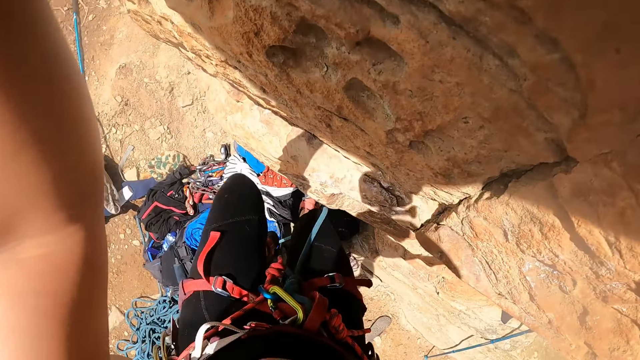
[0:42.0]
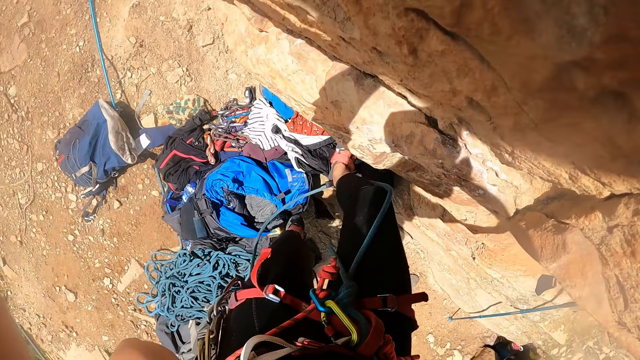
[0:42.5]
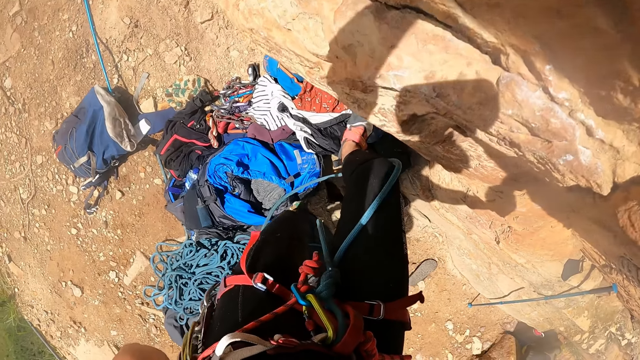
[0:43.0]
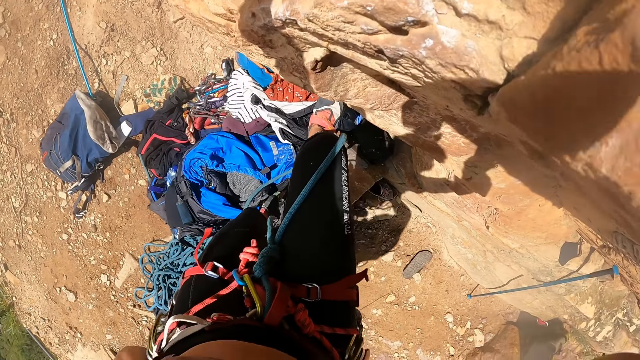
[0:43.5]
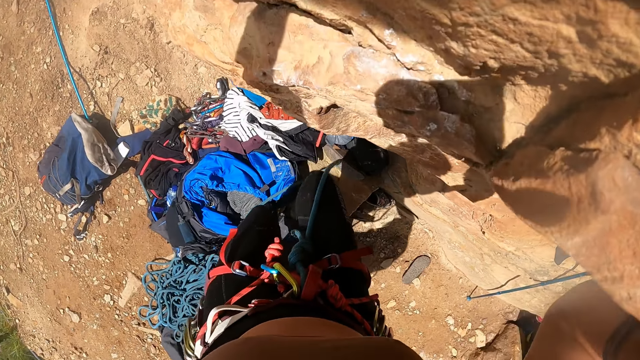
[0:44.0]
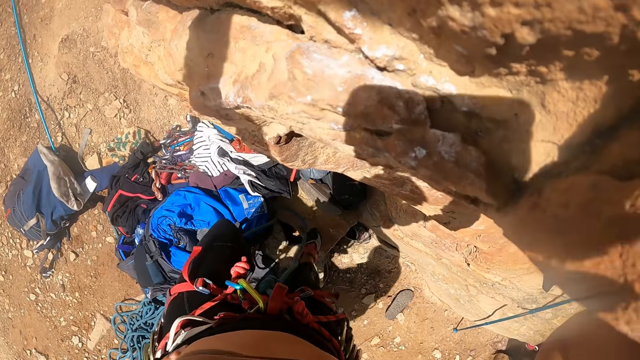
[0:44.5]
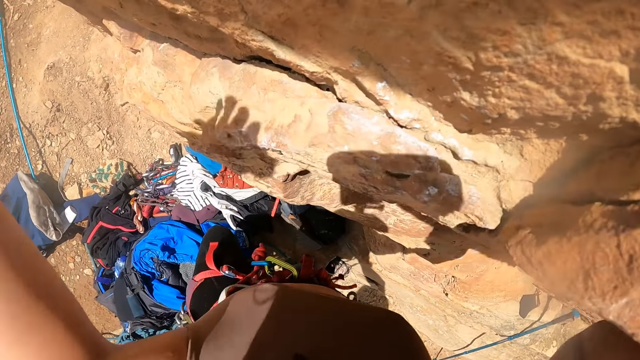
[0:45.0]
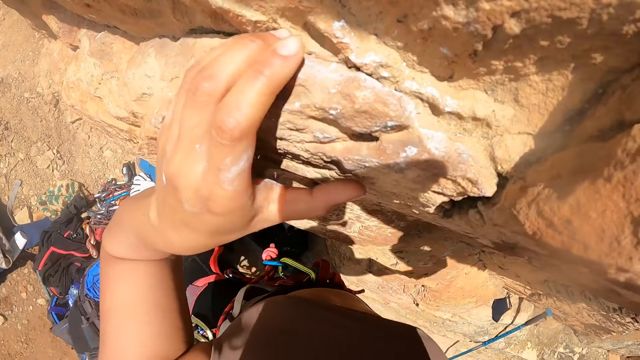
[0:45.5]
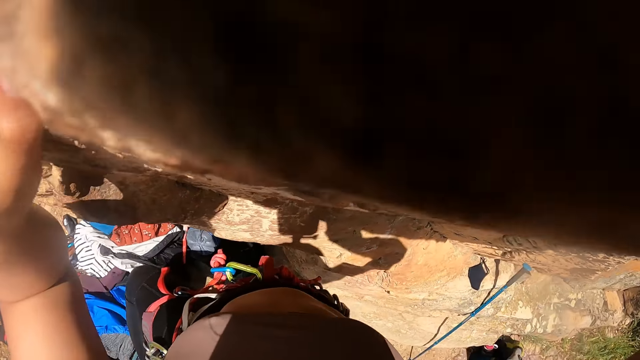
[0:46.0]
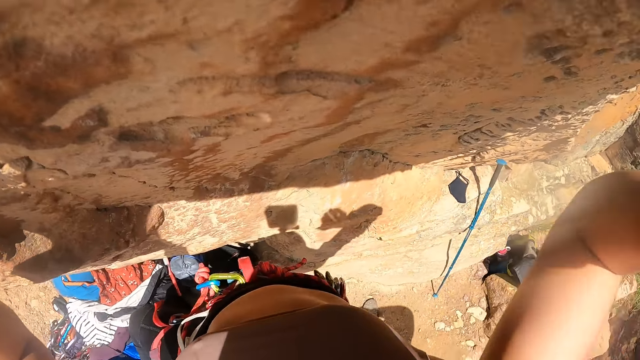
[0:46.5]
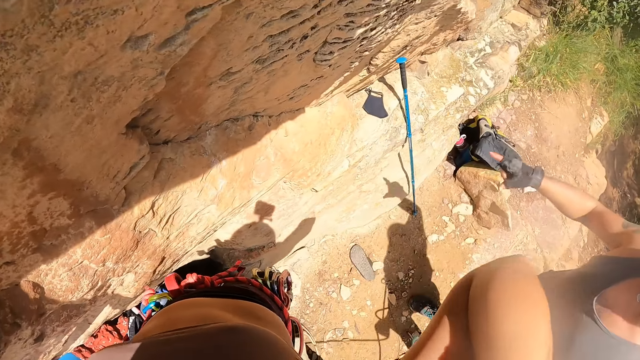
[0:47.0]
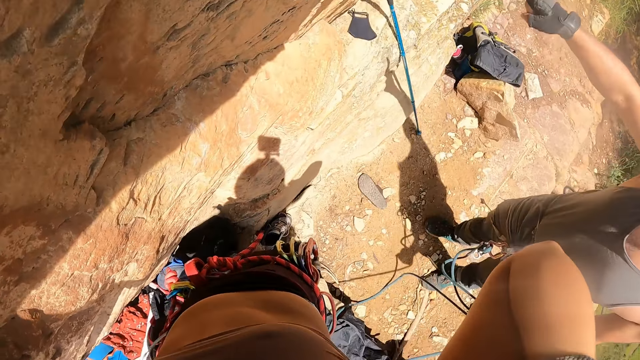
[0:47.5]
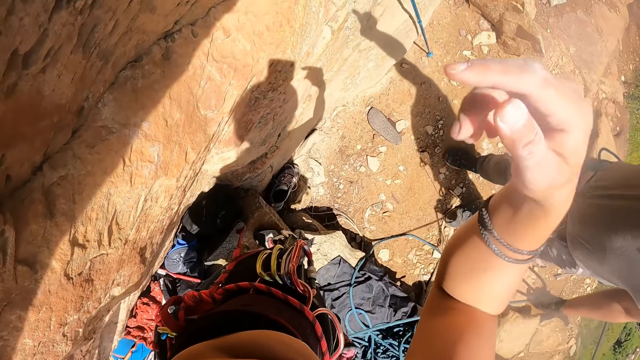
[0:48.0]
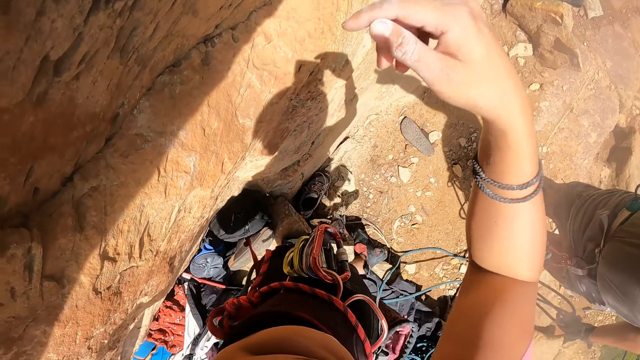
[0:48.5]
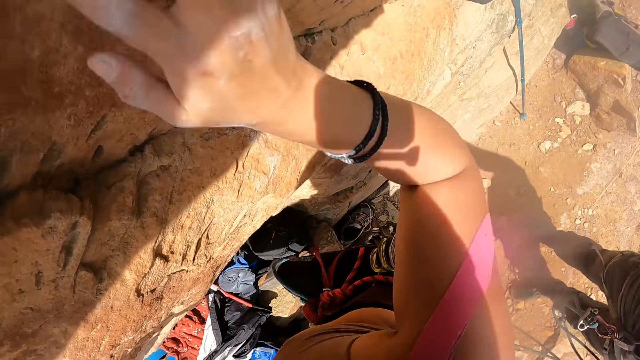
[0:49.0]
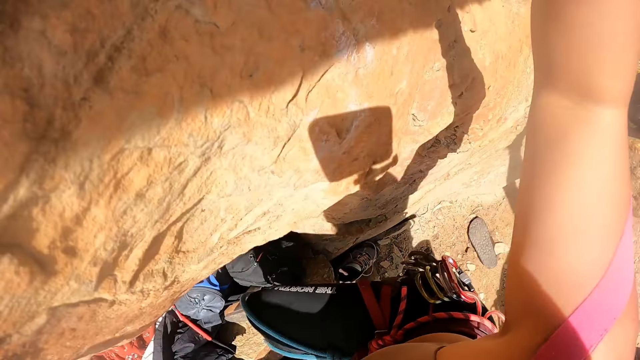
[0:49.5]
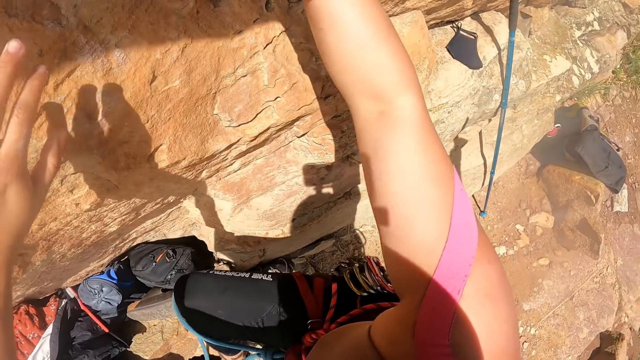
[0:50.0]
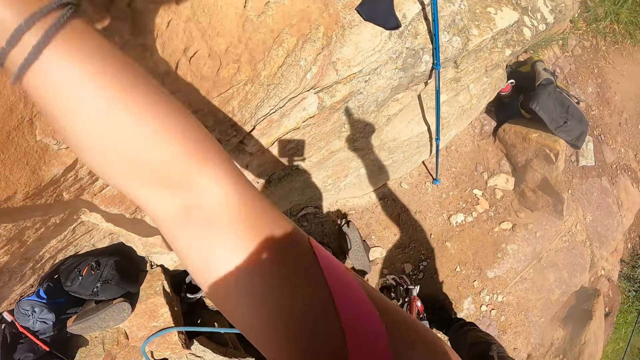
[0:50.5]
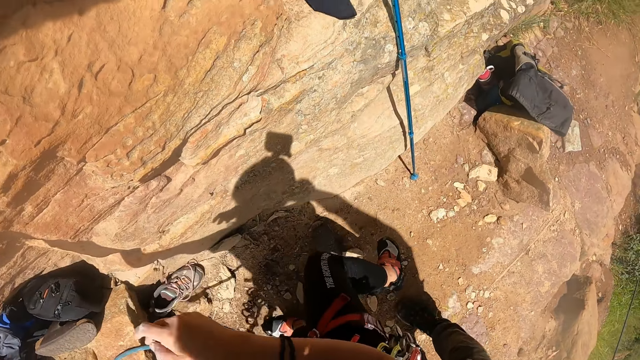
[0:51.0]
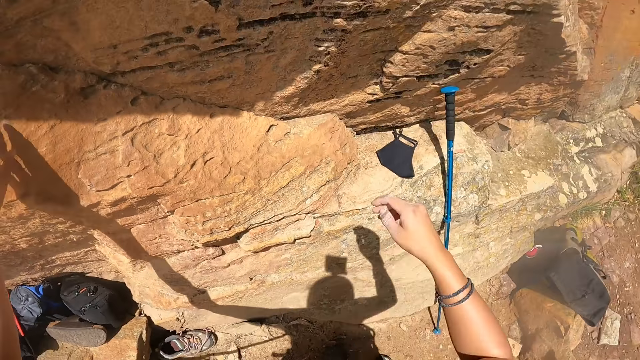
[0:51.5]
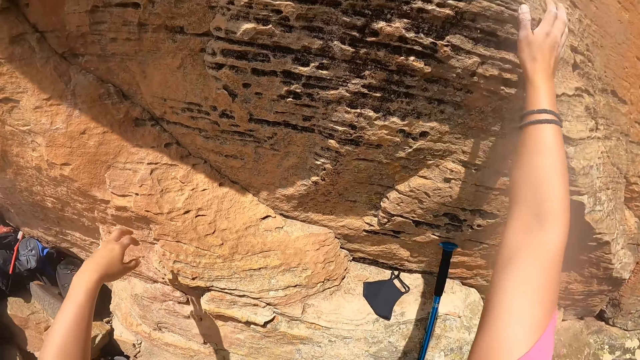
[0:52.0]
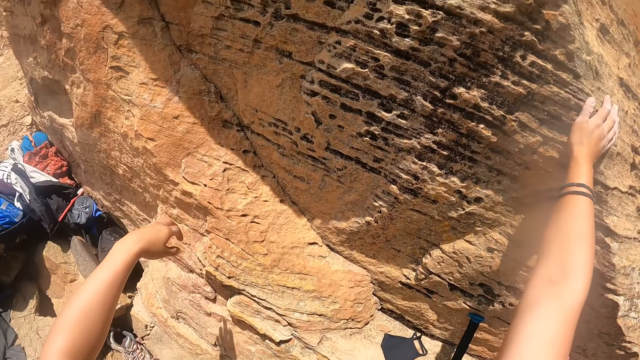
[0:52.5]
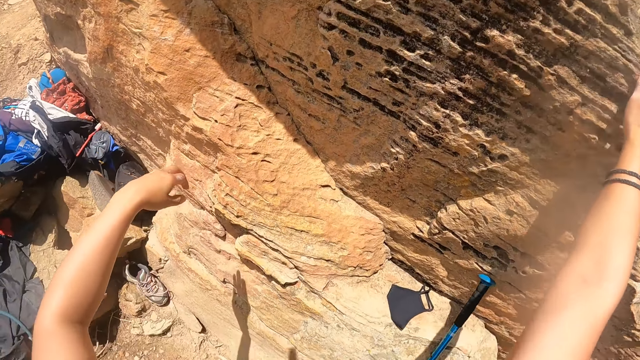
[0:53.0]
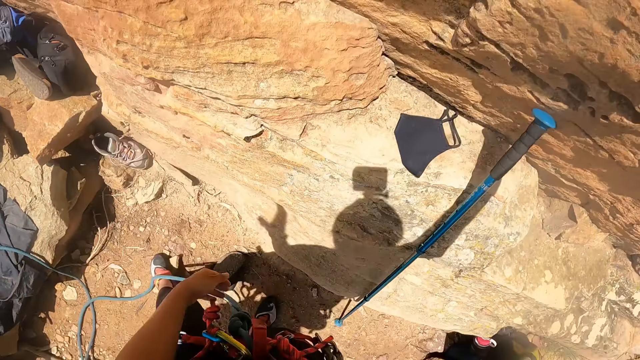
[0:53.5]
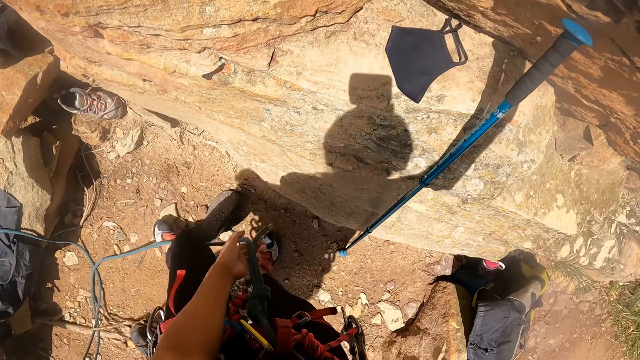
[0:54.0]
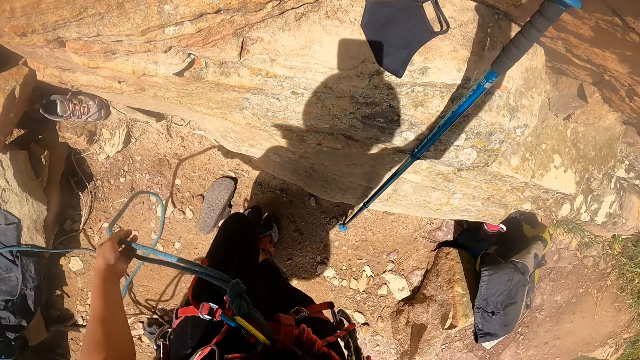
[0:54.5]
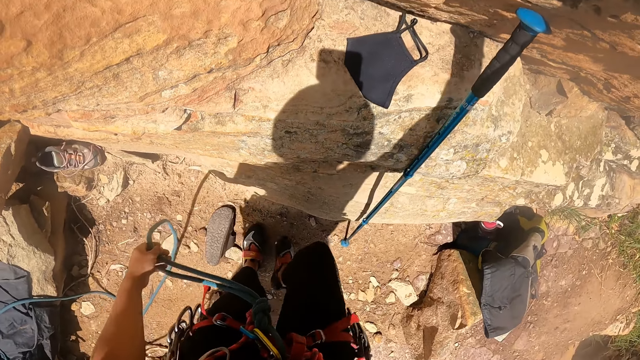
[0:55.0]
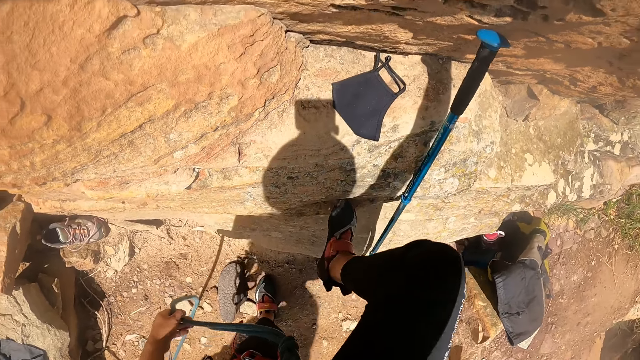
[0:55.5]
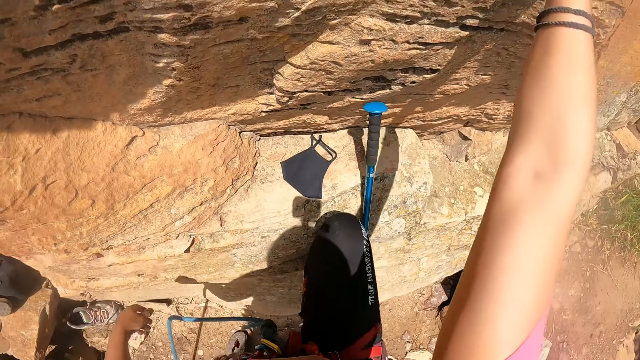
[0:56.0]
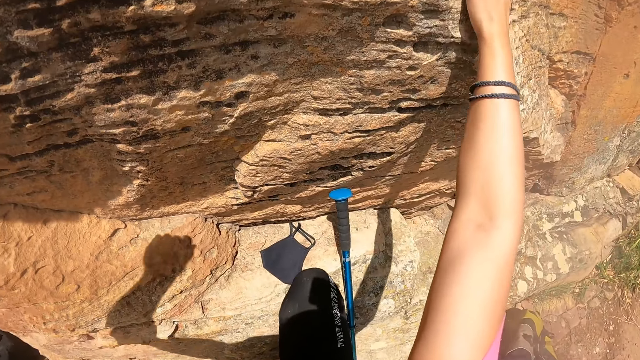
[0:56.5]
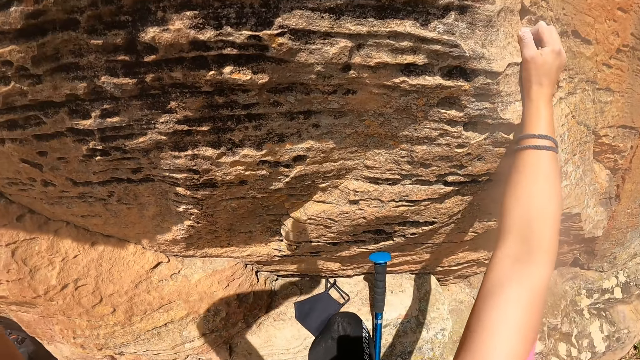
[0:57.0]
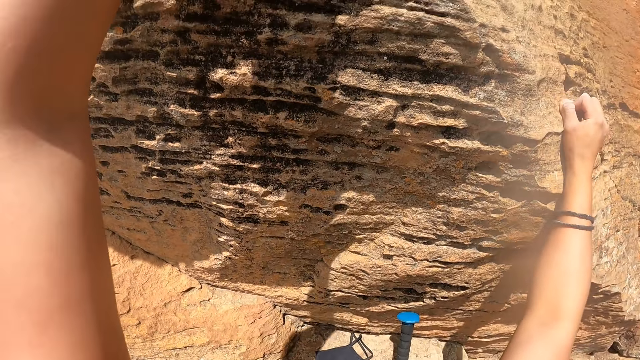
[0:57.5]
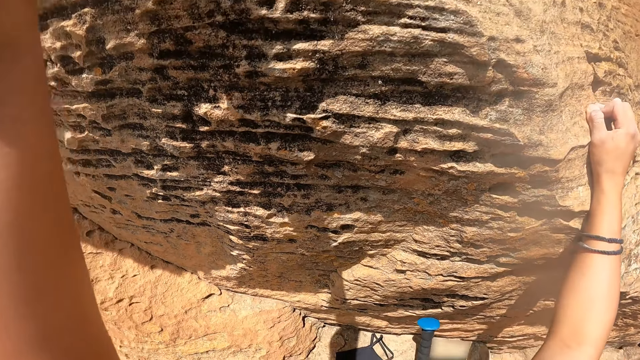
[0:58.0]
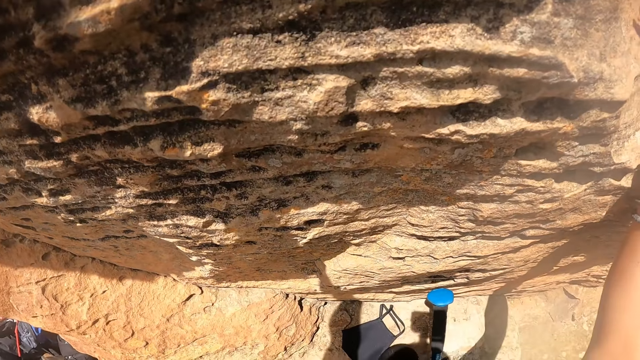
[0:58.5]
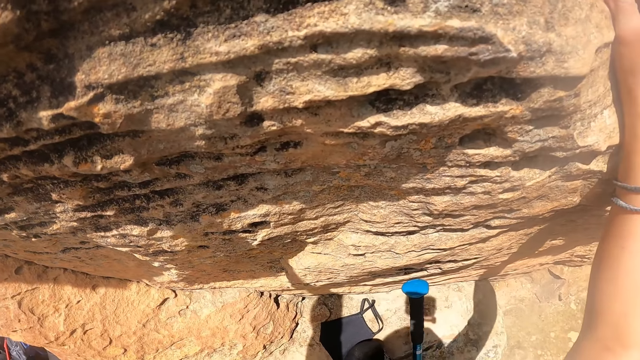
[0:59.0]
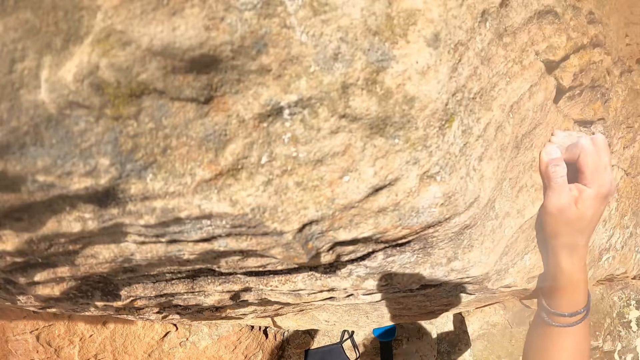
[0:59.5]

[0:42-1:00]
The camera wearer climbs down a rock. They hold a climbing rope.
